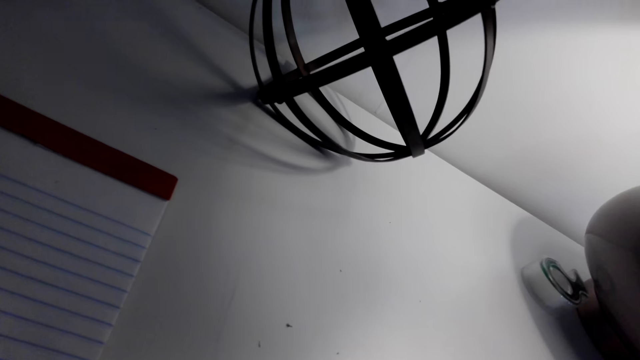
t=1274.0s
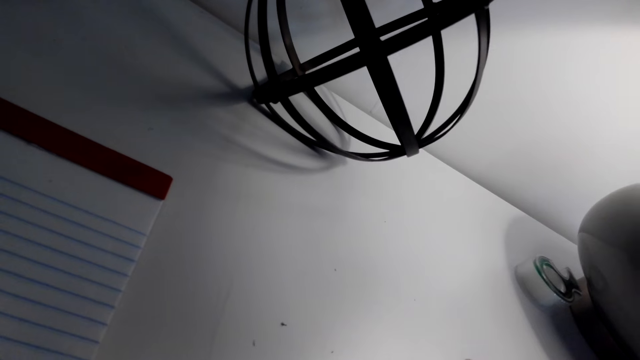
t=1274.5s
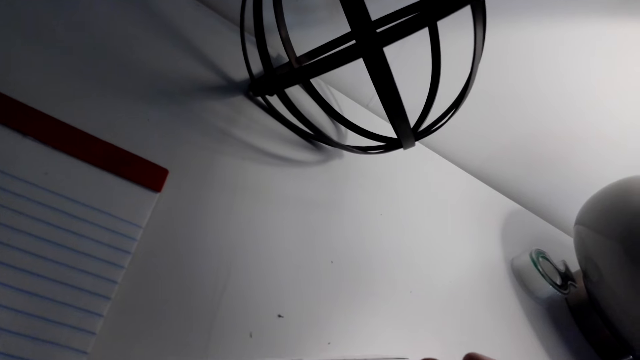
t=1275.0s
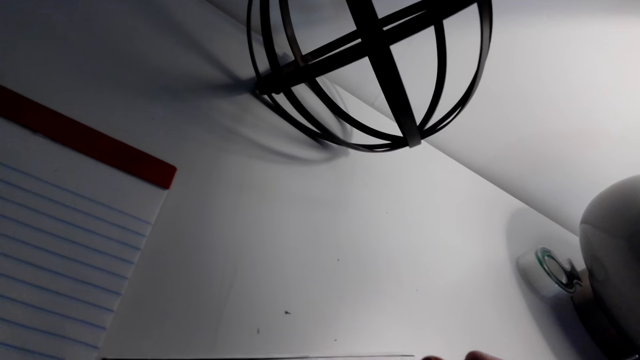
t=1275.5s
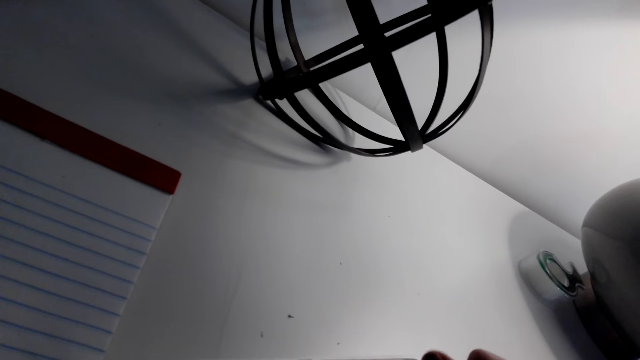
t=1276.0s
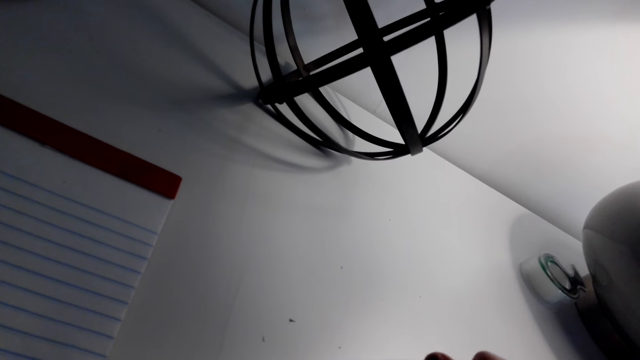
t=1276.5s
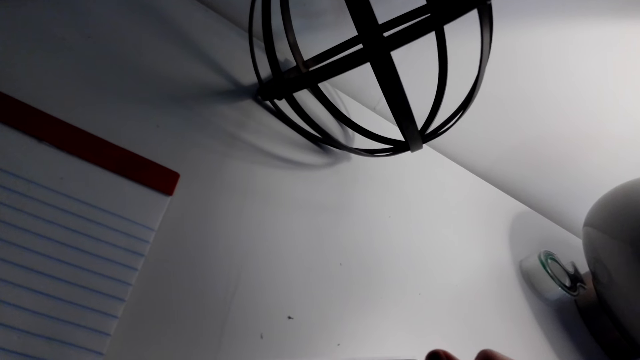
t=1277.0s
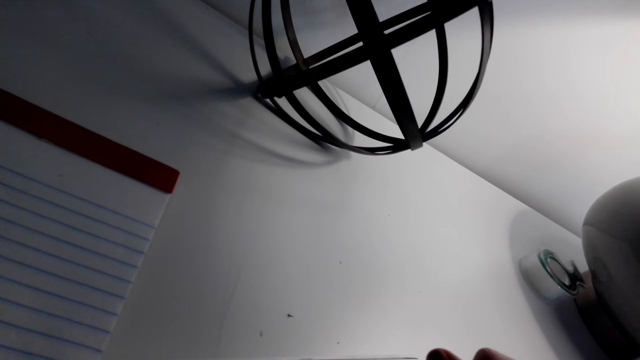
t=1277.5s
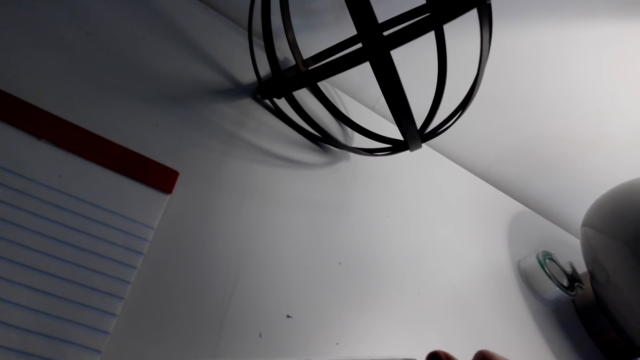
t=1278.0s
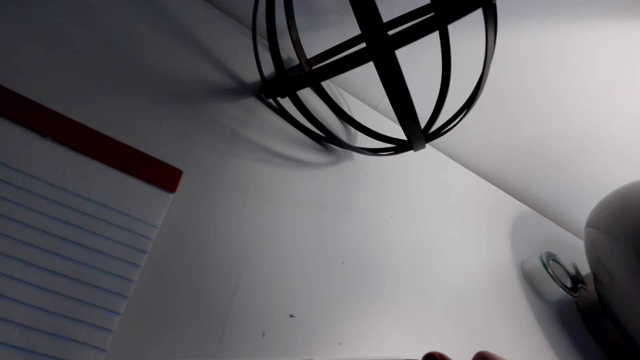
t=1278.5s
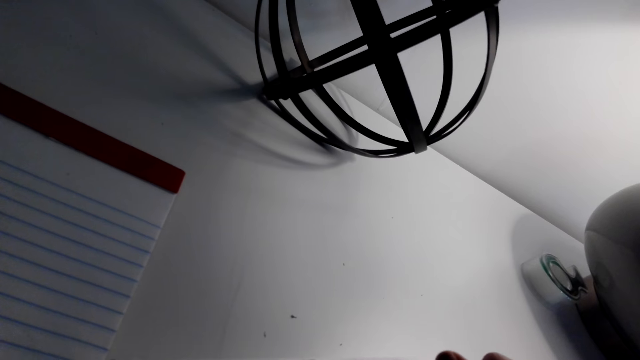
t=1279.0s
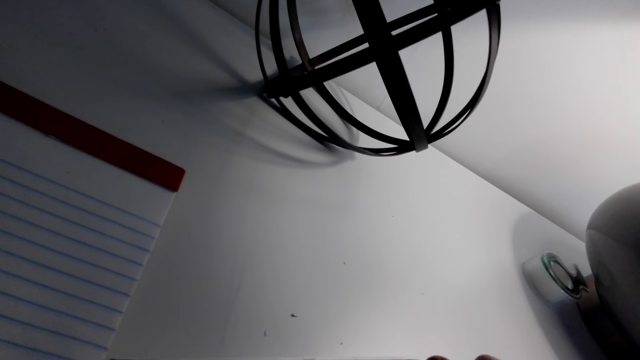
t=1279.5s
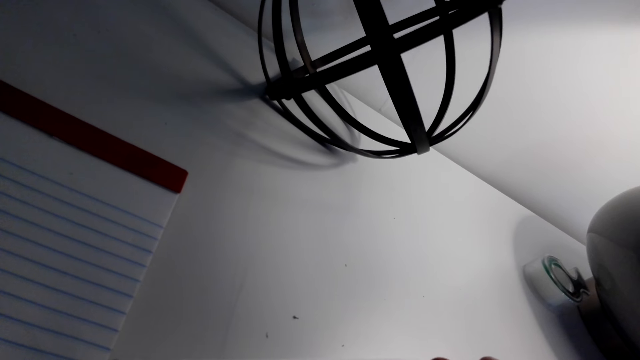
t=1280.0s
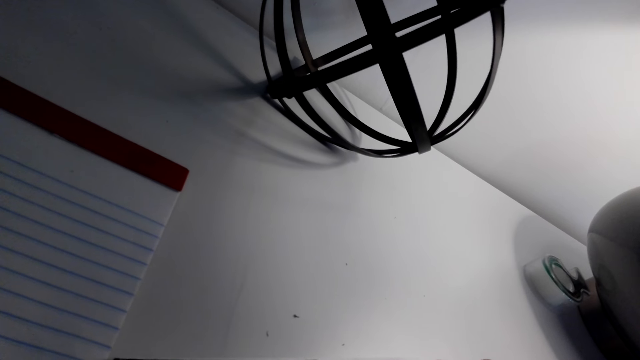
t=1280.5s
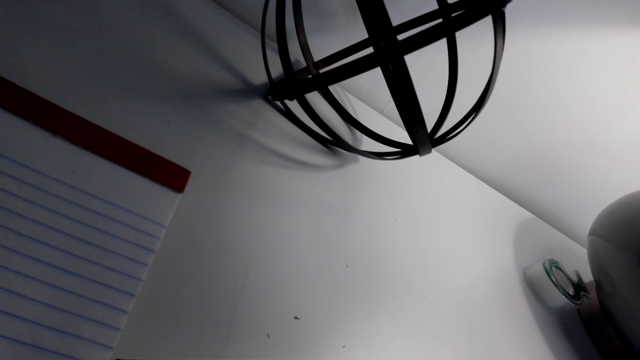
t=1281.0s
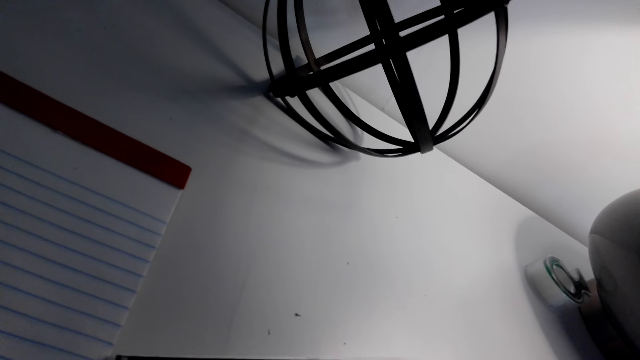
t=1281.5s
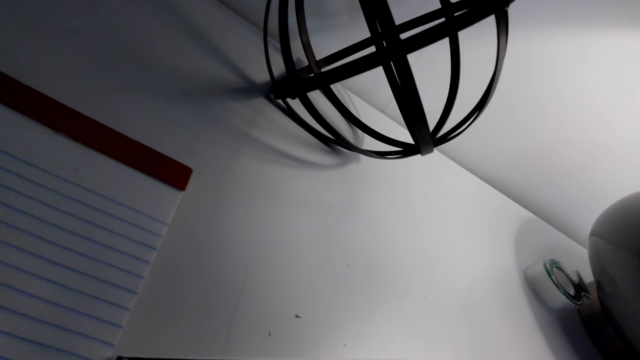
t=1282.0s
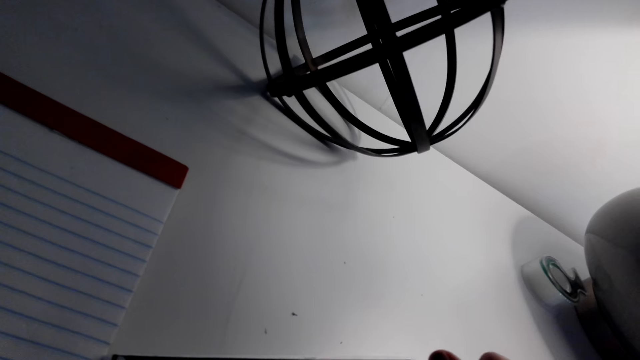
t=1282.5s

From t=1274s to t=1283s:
The camera wearer speaks to the person. They draw.

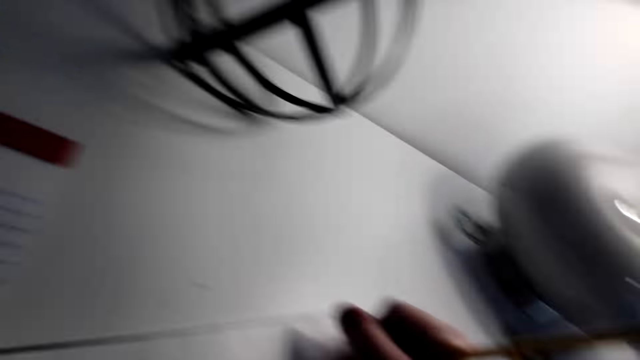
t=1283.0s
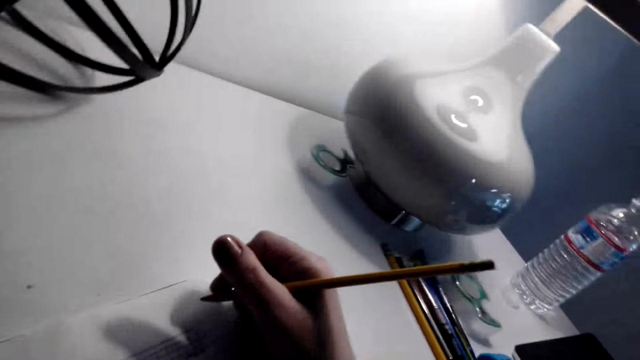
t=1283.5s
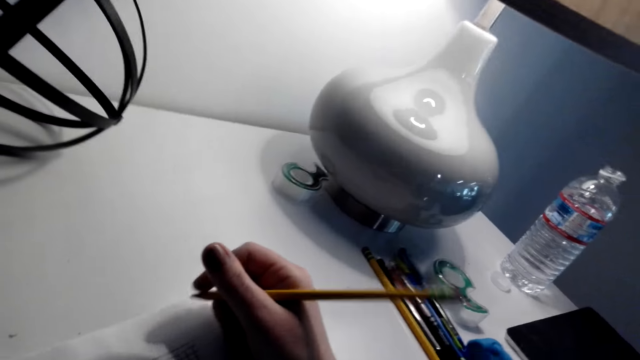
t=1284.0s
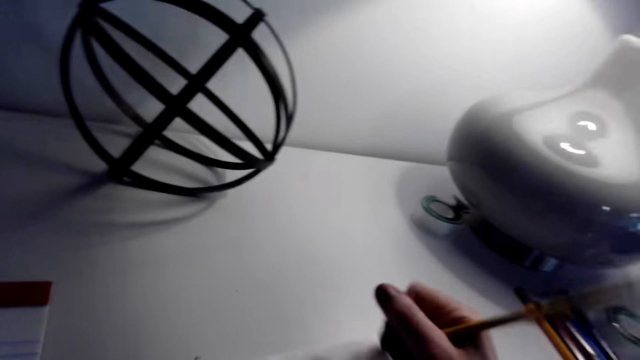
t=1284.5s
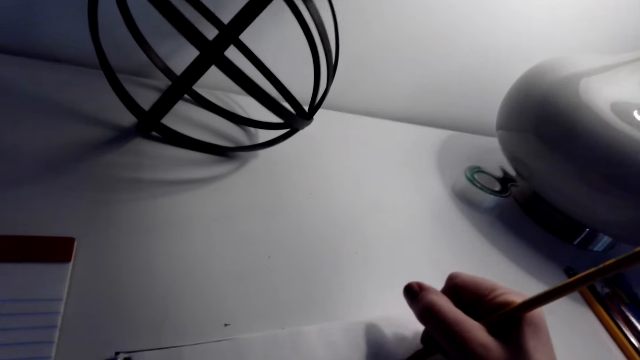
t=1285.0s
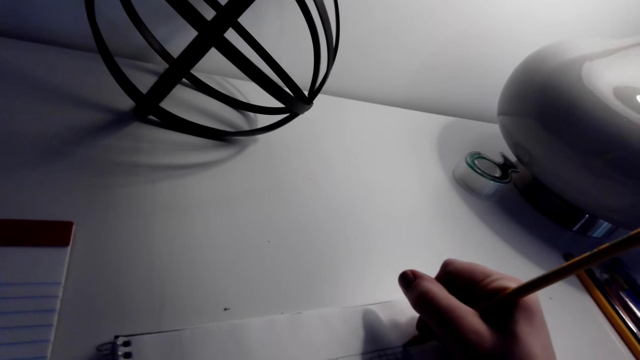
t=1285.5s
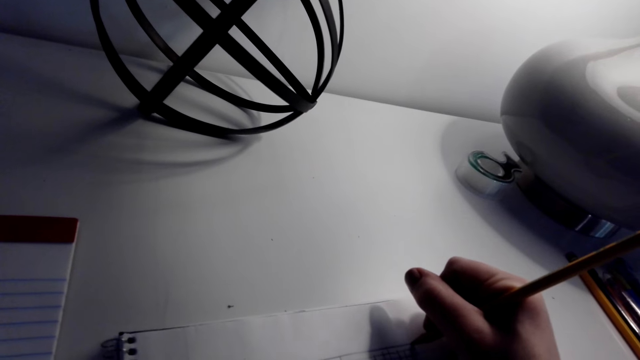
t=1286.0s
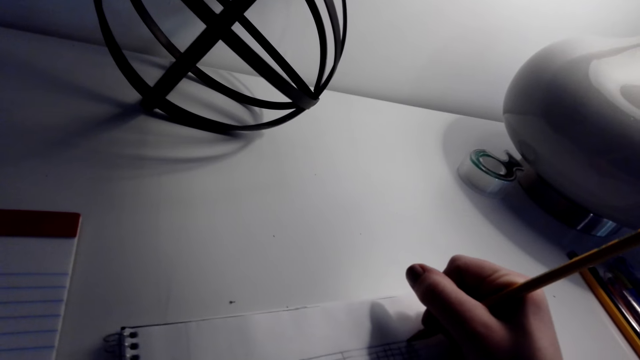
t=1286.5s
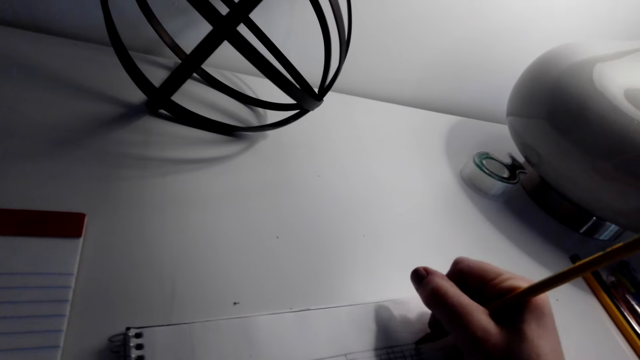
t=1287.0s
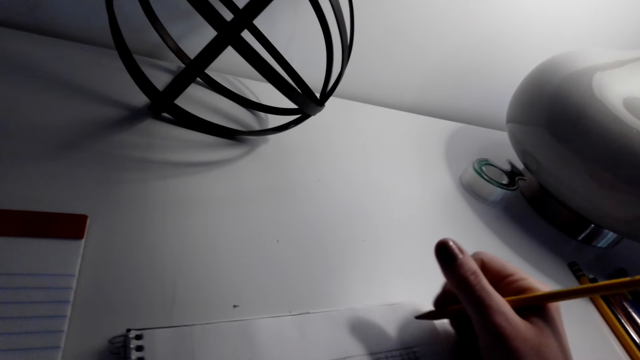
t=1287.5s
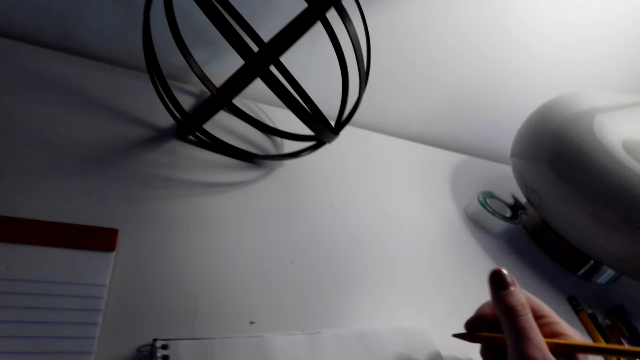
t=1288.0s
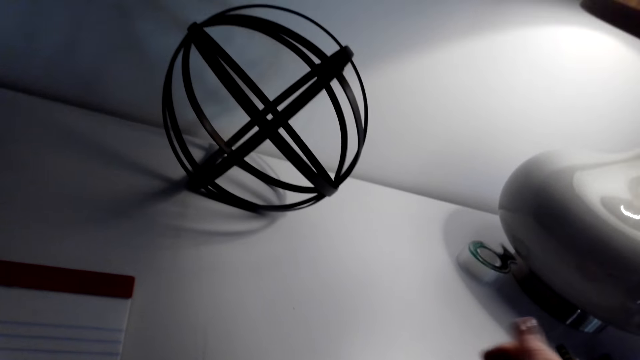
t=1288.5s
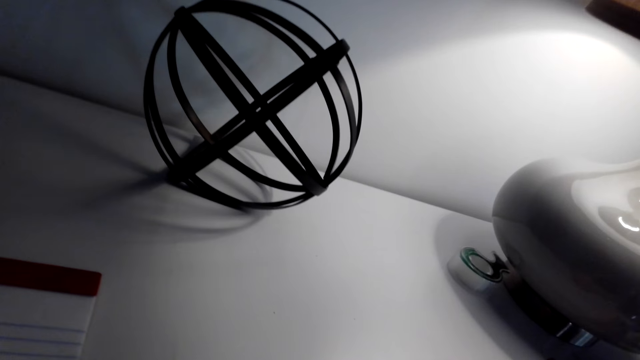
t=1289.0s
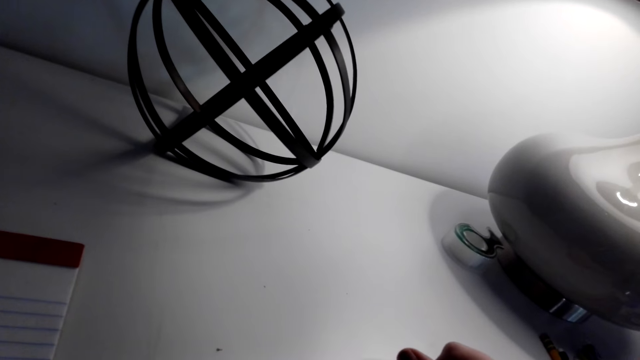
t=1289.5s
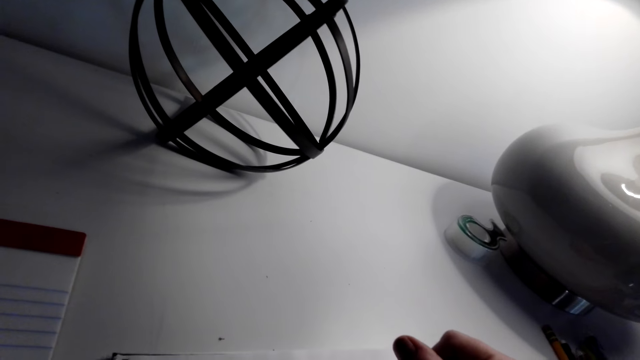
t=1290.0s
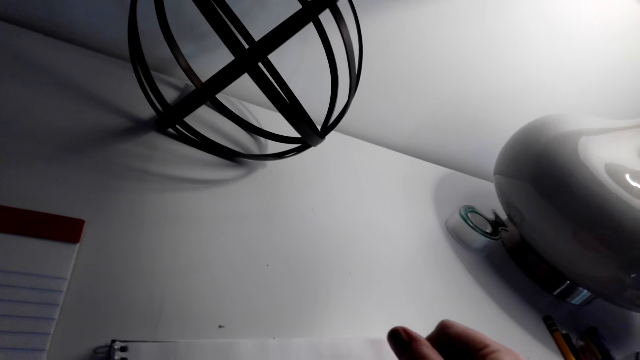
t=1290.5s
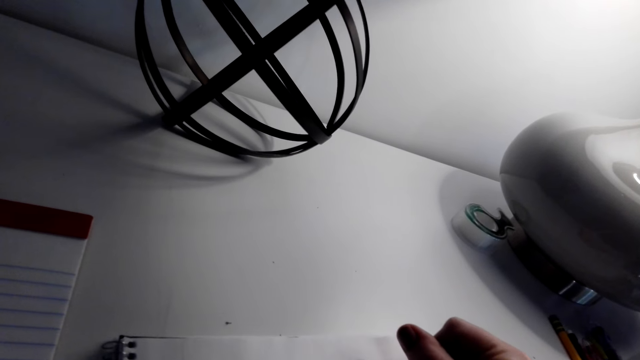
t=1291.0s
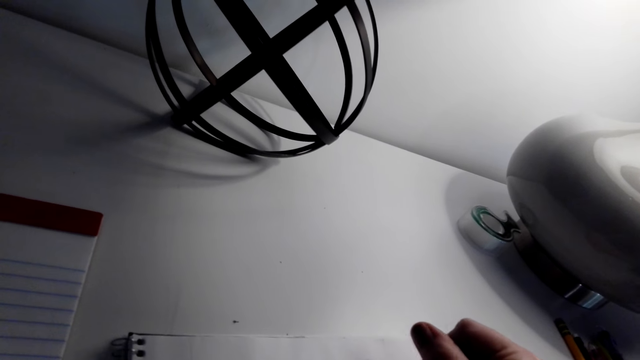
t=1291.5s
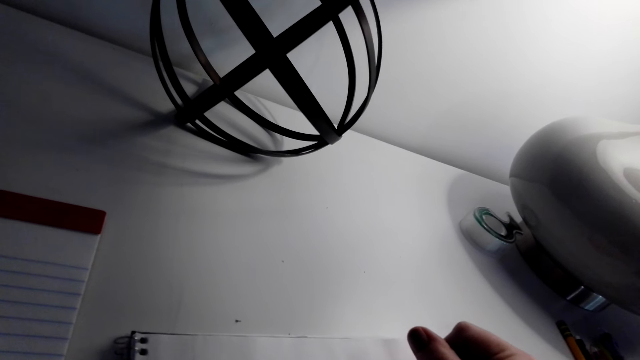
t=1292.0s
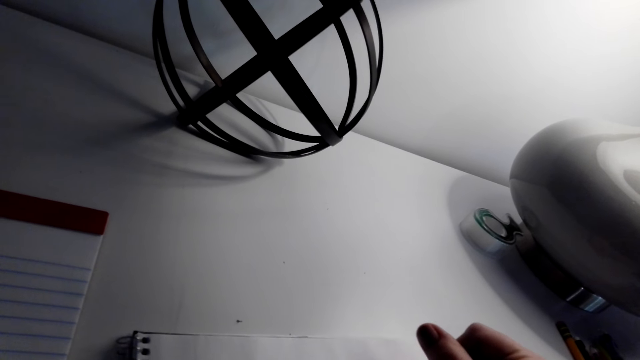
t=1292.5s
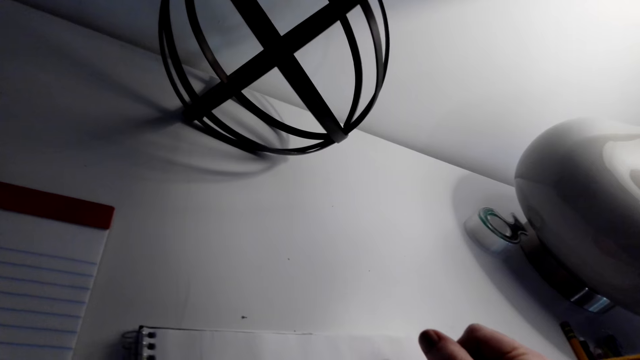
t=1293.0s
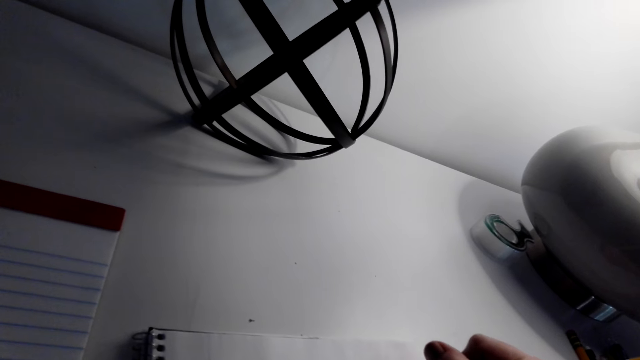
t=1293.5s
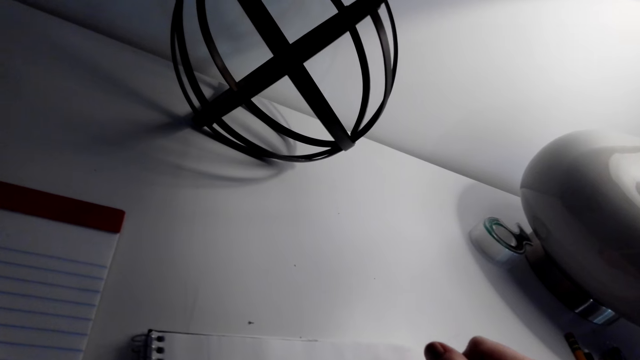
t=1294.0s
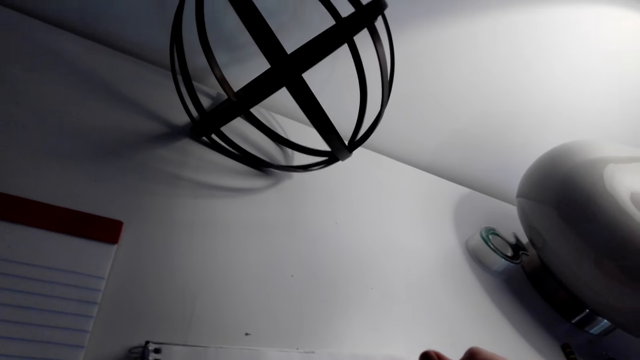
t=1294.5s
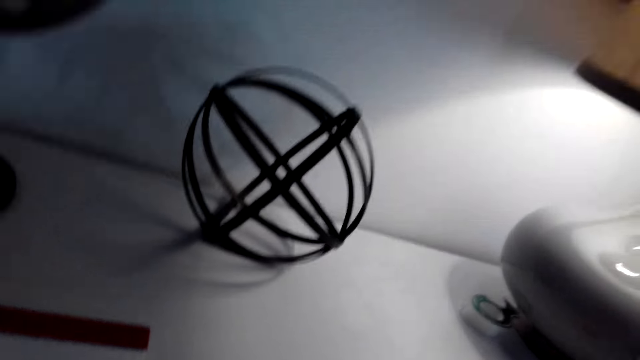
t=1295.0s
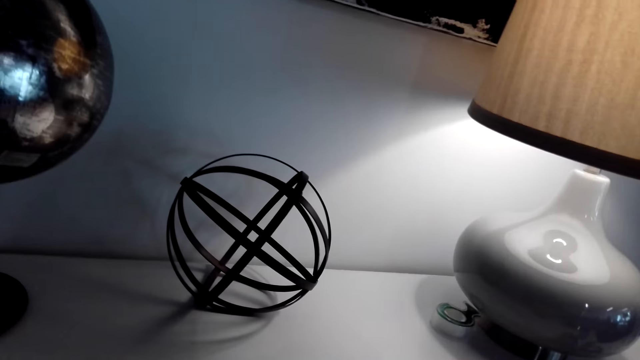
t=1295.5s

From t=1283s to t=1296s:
The camera wearer looks at the drawing. They draw. They look at the drawing. They draw.
